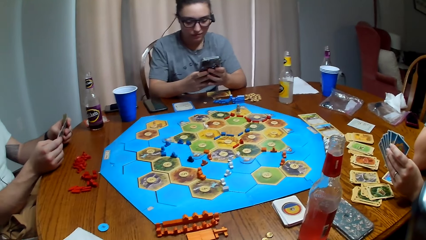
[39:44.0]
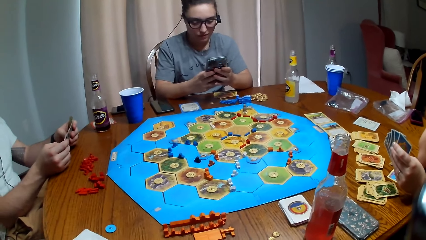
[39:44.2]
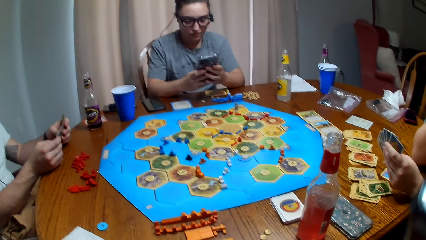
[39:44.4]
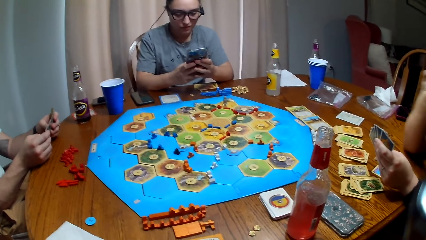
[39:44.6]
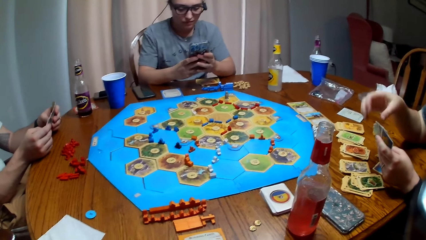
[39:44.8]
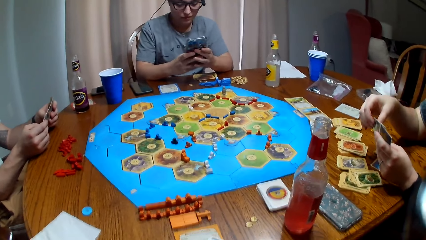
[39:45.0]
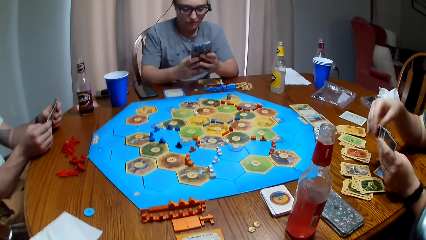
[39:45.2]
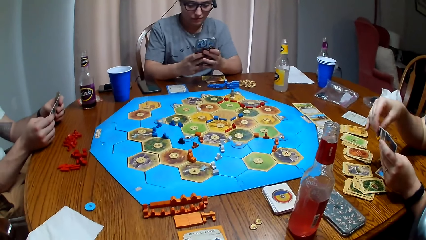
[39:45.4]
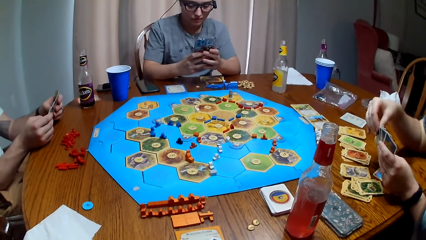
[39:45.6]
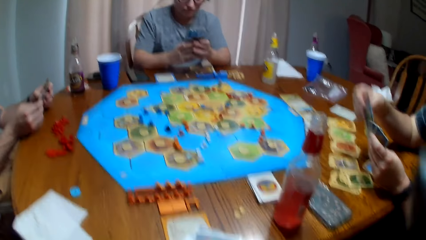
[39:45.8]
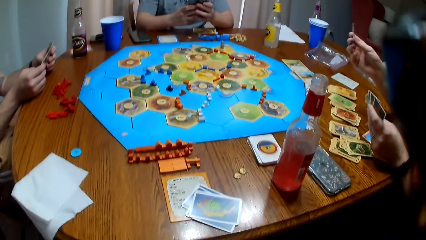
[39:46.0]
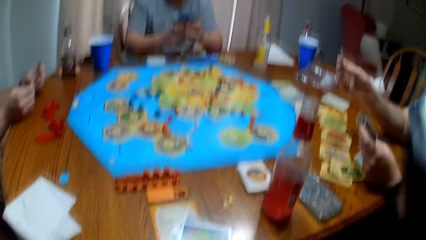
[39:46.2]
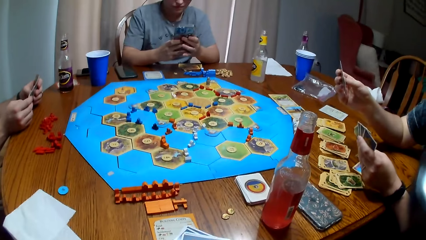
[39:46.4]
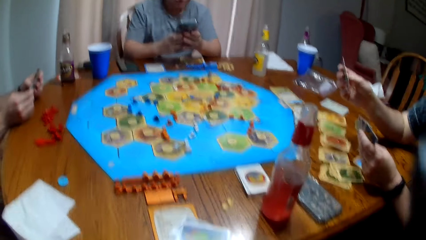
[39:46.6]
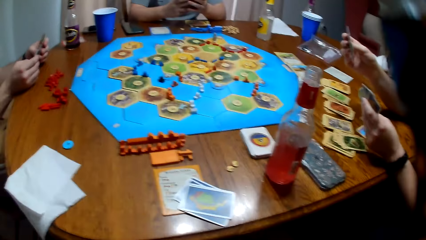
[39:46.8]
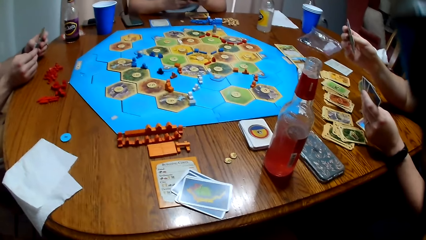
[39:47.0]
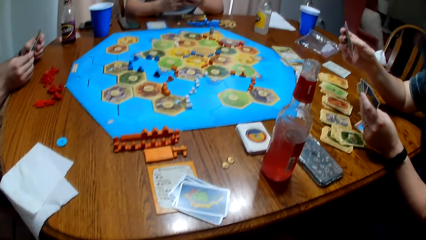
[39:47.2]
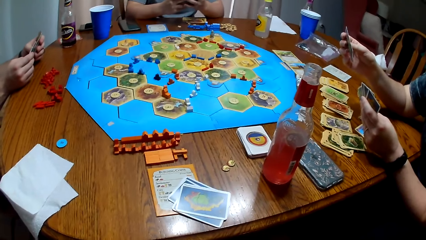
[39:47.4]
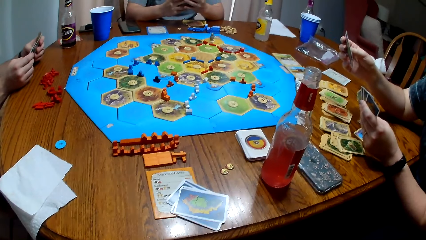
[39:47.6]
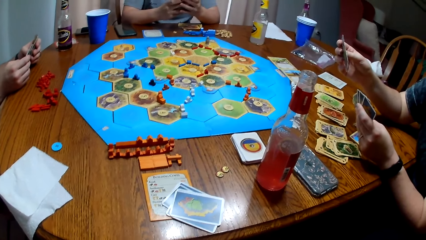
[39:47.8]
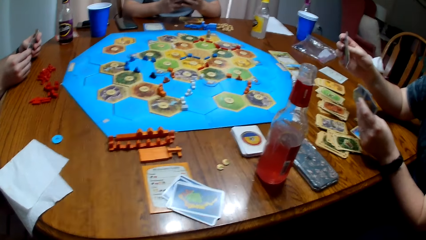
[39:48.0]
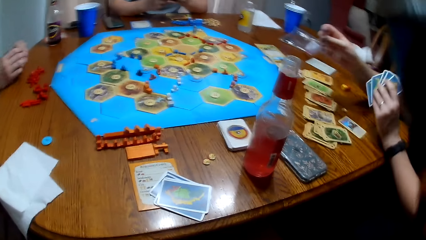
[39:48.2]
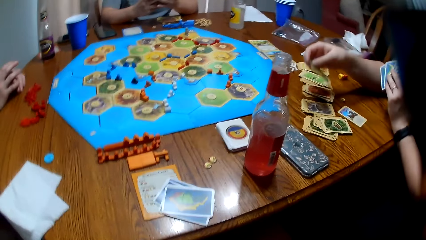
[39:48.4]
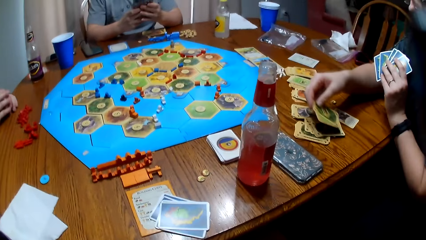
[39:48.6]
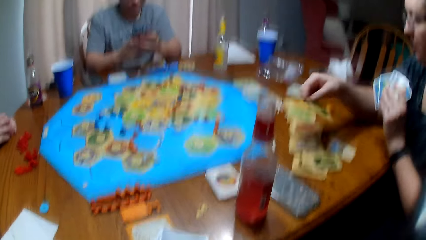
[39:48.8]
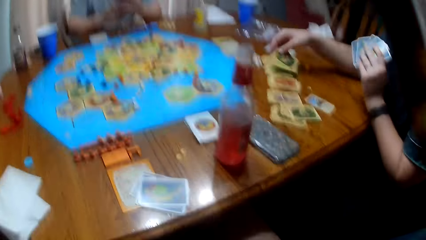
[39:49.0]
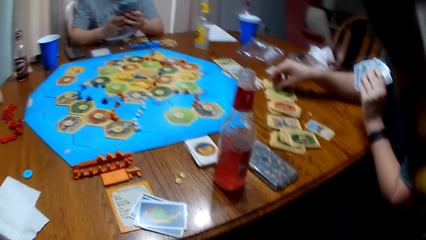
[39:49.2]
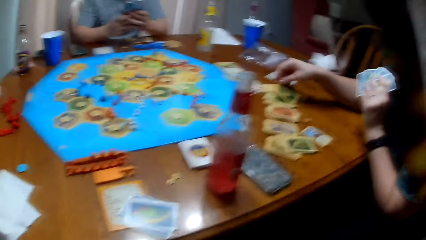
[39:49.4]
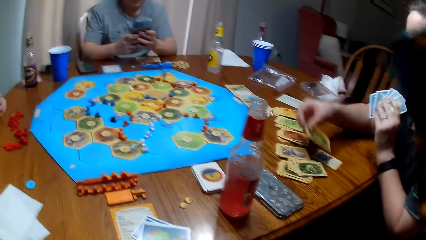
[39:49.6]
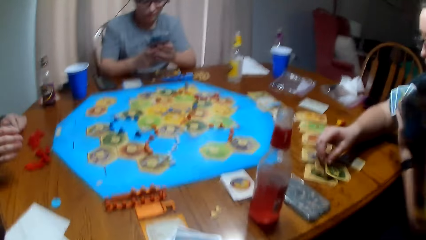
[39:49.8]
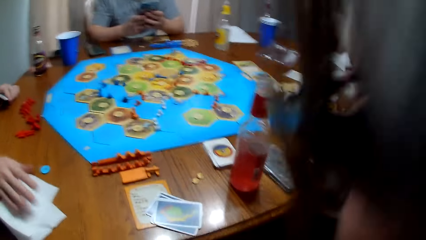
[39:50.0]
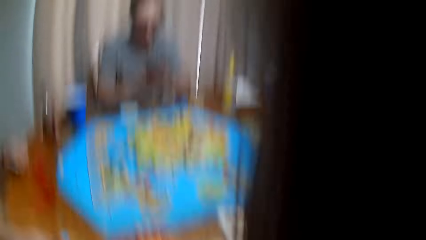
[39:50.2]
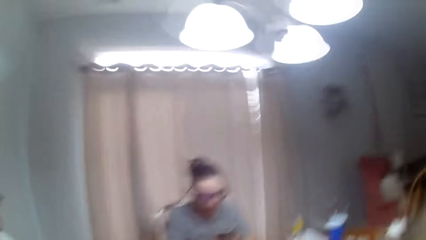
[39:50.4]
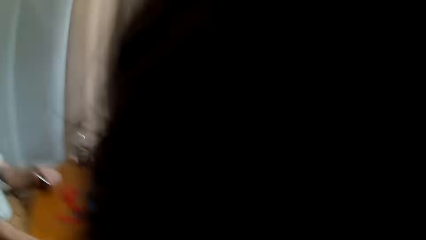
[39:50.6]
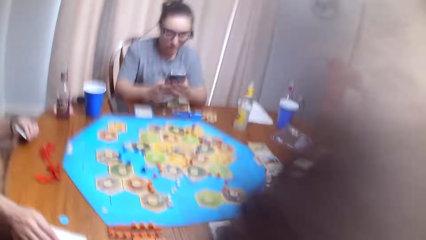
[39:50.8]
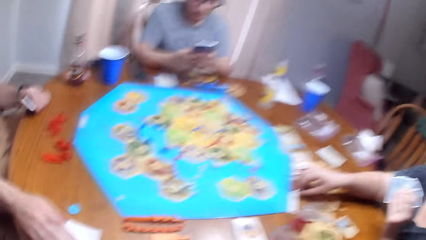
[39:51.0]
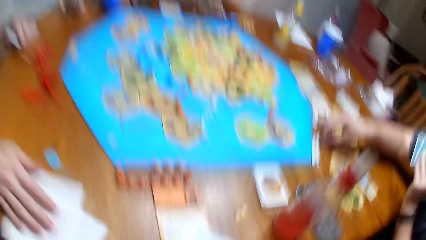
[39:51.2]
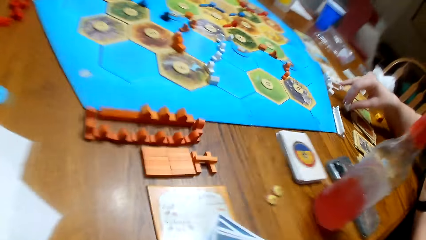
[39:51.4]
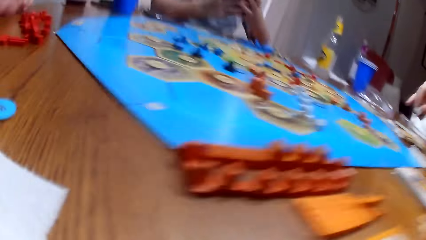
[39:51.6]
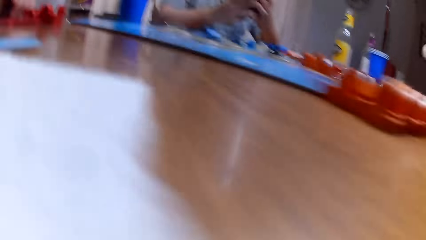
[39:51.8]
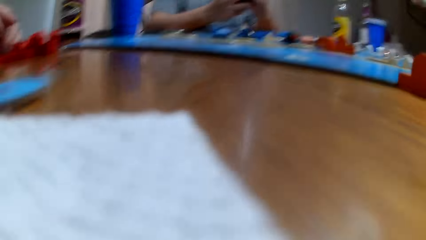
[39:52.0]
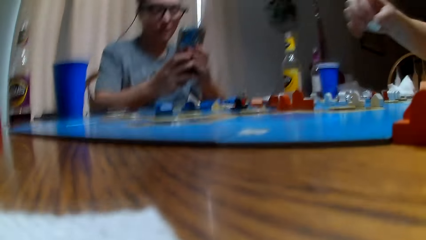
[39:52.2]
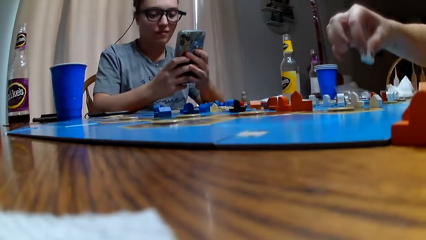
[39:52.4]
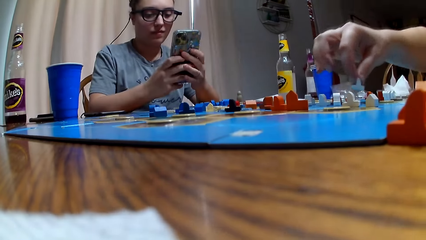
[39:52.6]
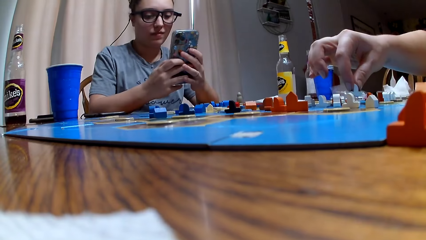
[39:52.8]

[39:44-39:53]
A woman puts the card down. The camera wearer removes the camera. They pick the camera.

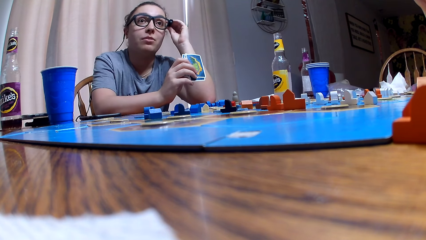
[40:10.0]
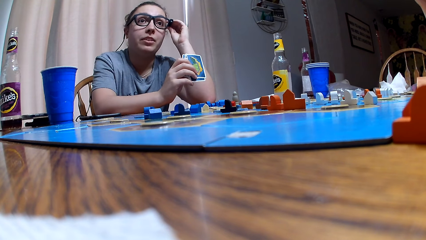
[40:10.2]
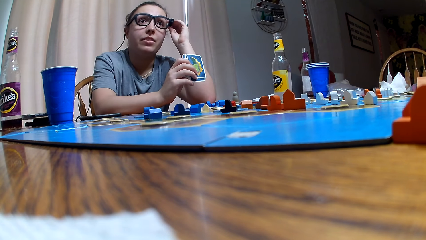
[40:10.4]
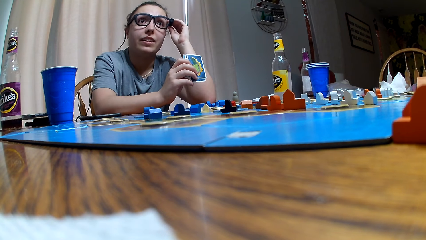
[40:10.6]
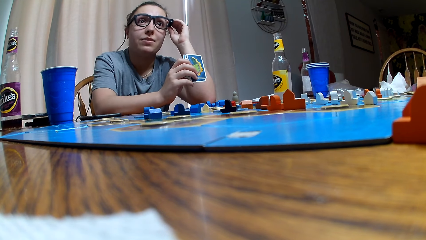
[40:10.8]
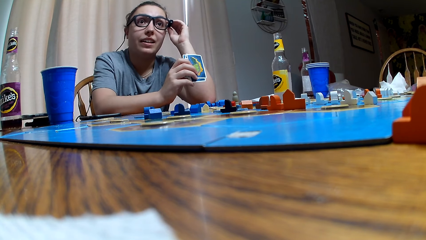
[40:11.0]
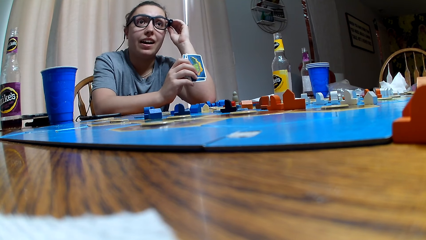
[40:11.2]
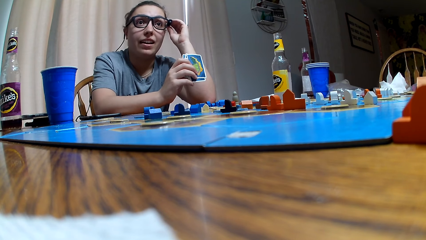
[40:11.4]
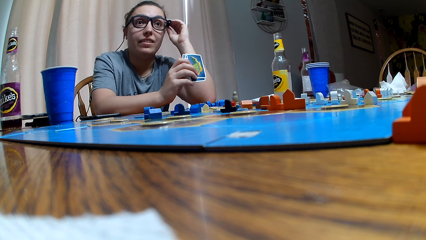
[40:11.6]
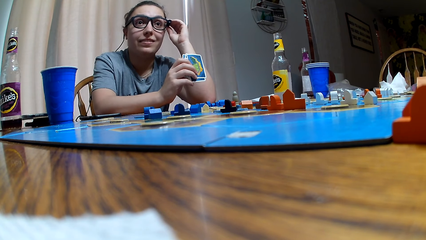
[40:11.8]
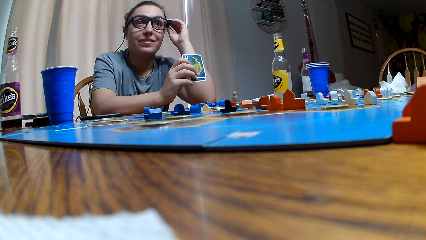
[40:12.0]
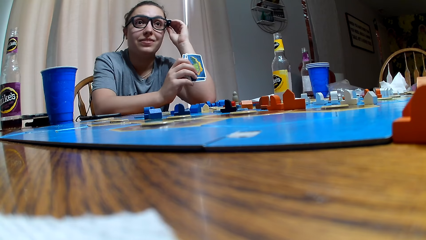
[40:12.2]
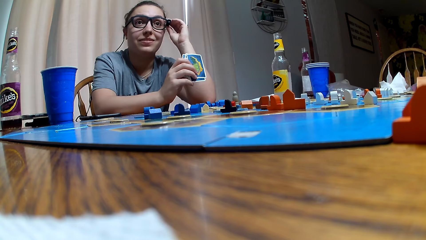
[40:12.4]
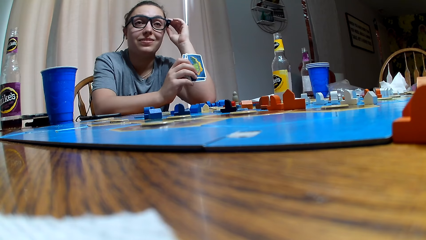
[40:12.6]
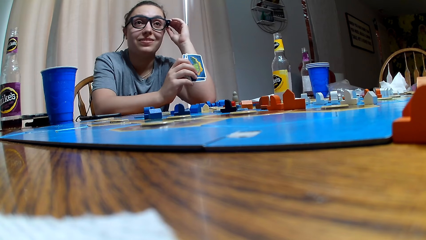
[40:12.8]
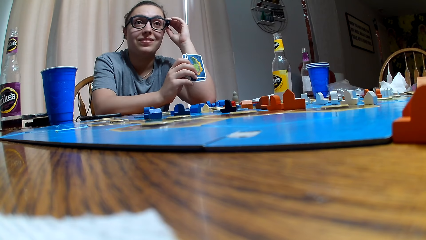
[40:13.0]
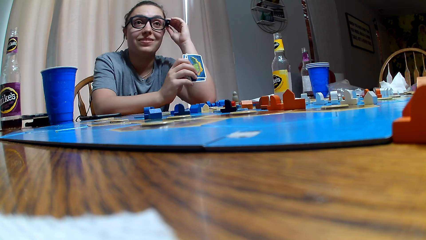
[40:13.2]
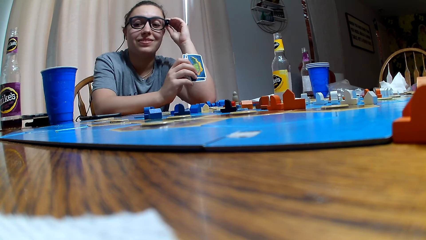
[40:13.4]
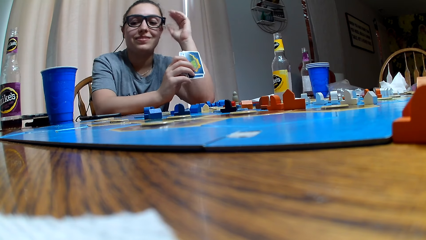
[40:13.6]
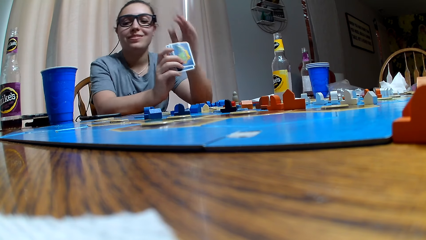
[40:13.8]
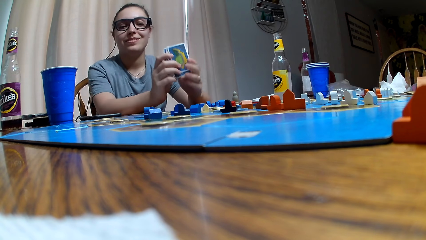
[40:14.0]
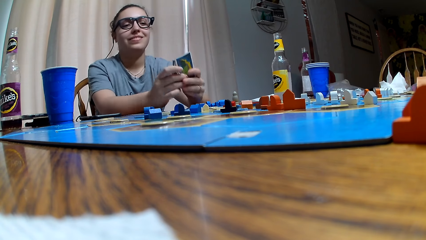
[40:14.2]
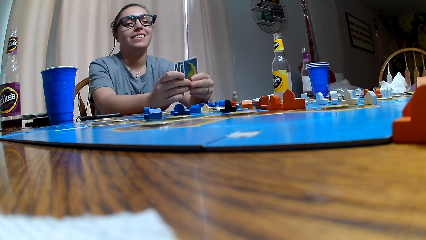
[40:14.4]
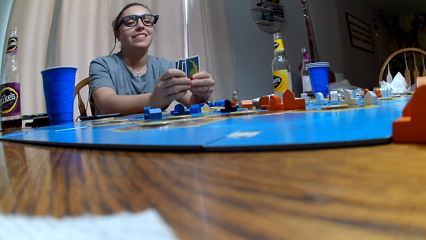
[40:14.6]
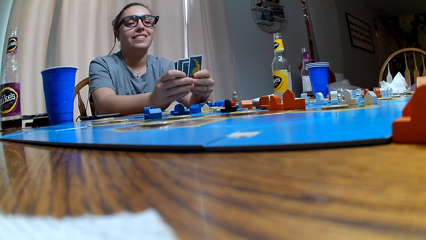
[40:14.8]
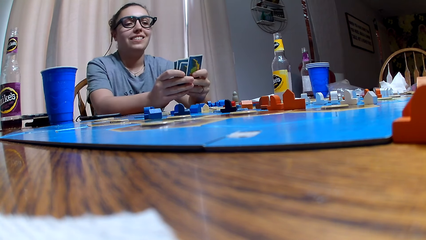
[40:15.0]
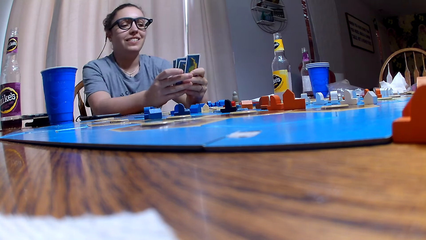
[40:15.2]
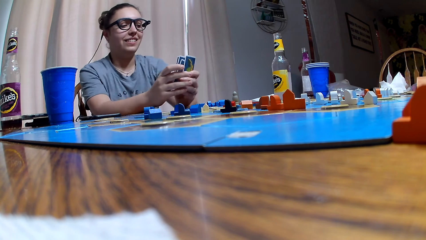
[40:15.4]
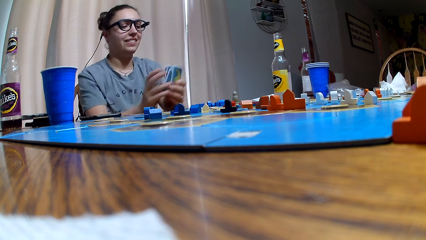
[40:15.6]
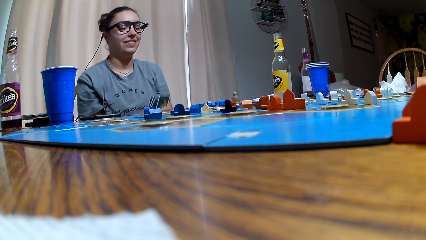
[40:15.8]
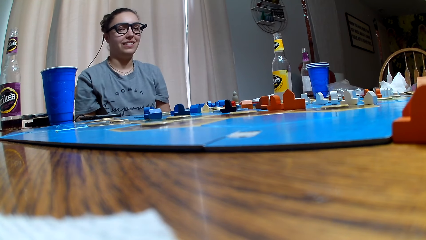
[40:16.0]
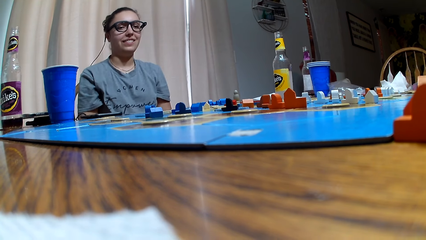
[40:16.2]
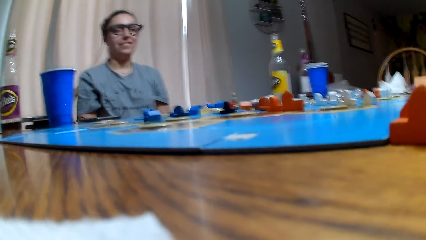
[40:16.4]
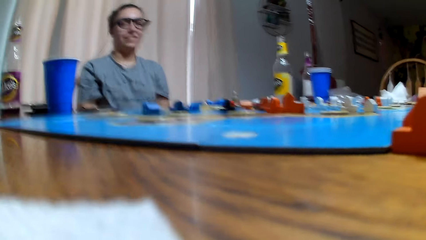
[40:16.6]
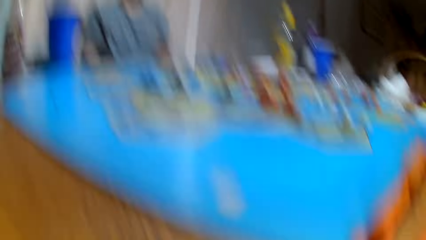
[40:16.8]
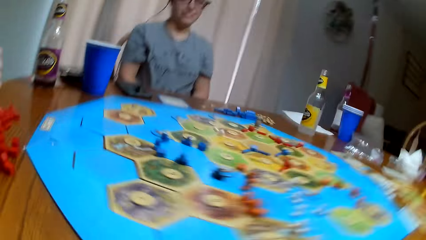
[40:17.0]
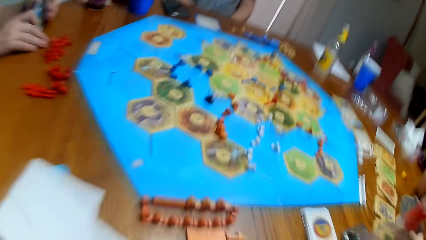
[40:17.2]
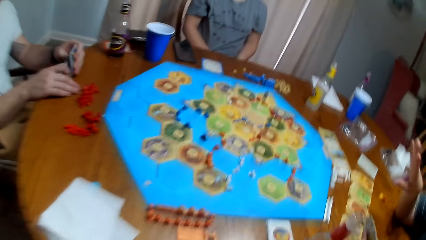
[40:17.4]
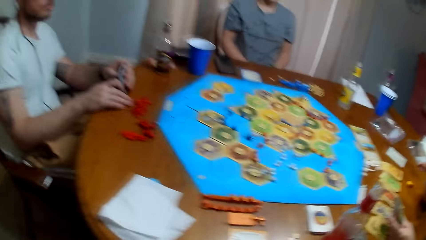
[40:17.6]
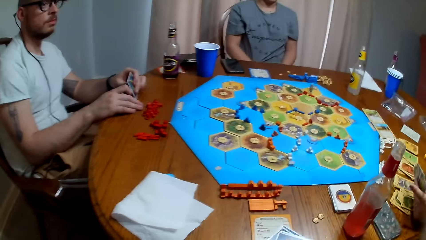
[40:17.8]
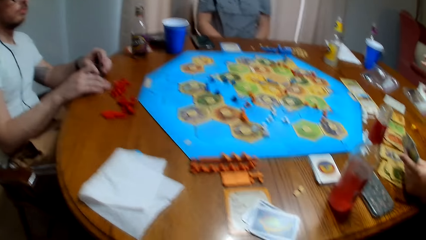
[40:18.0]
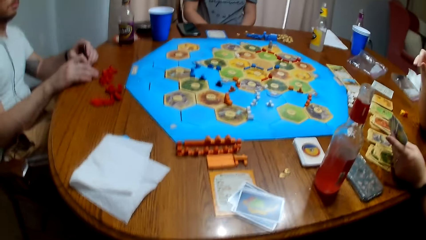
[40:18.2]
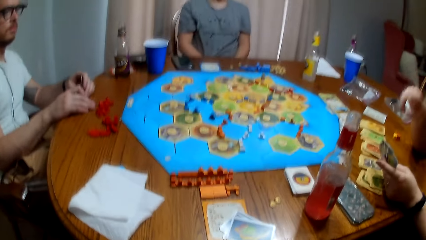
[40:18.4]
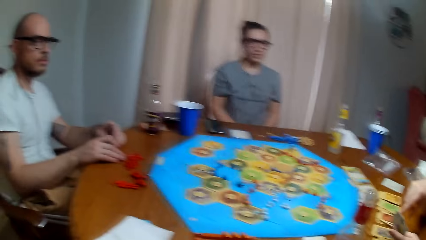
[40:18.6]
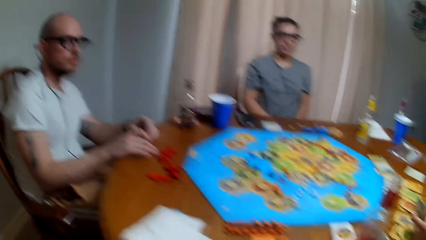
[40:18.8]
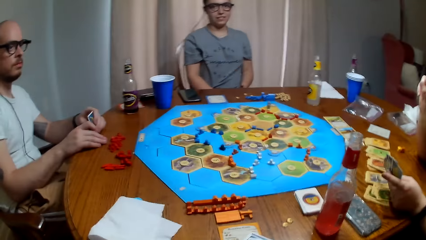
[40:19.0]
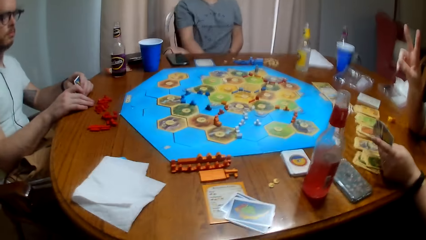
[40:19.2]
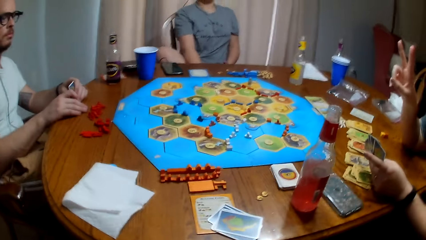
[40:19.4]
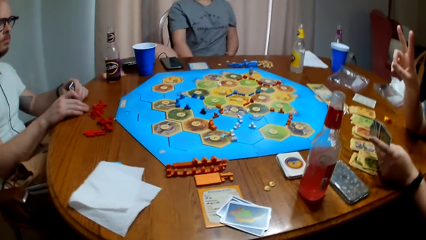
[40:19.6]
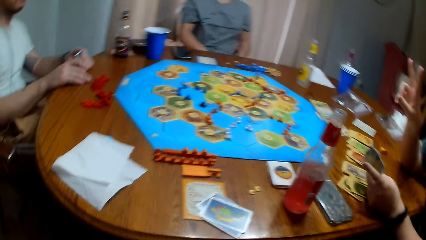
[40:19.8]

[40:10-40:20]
The camera wearer dialogues with a woman. They dialogue with a man. They pick up the camera.
